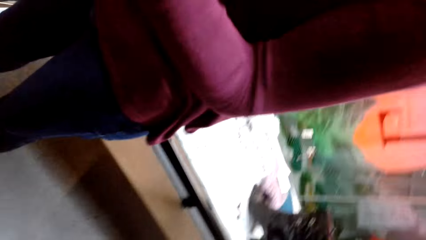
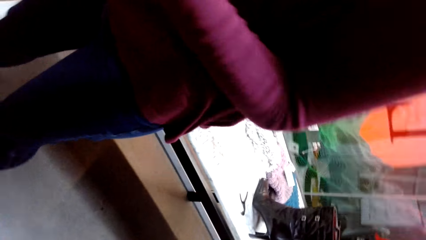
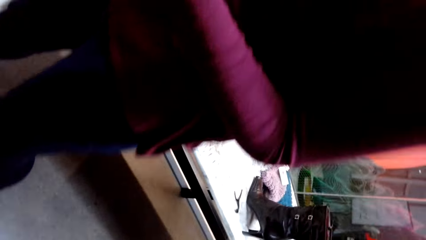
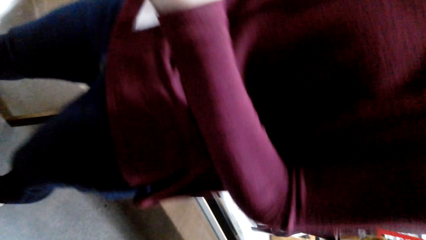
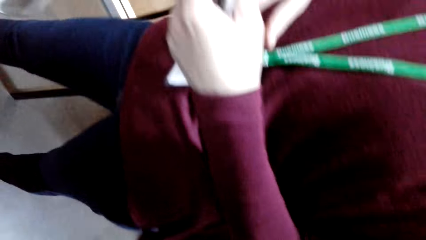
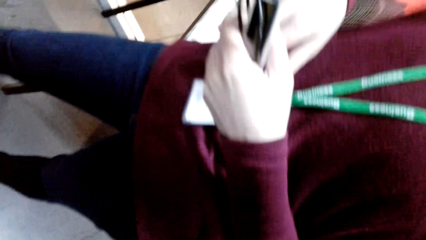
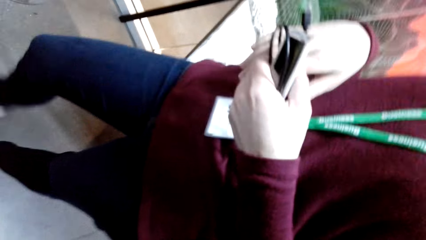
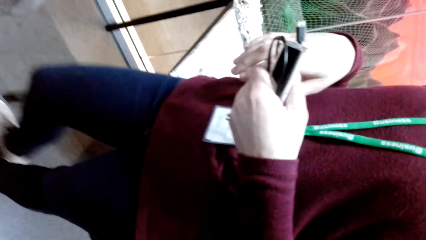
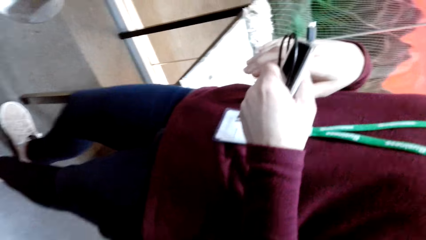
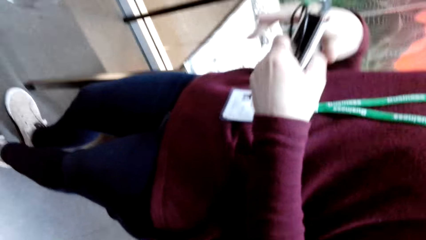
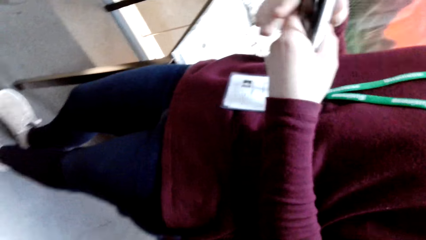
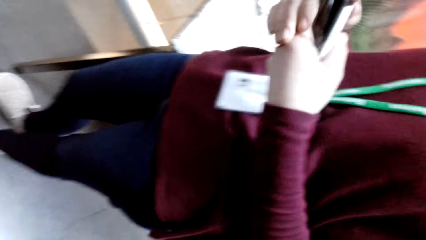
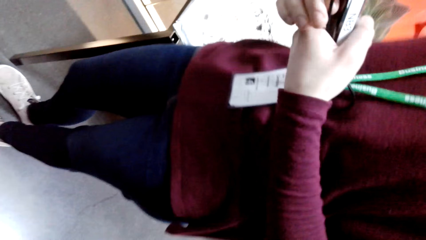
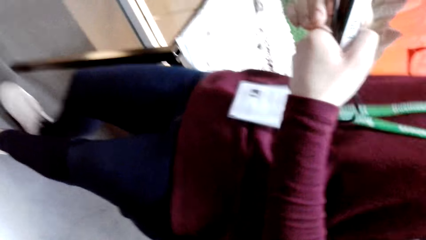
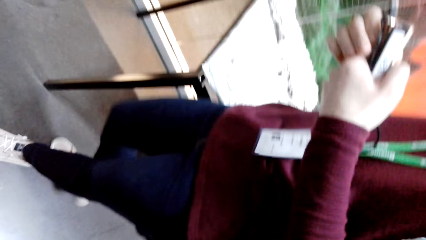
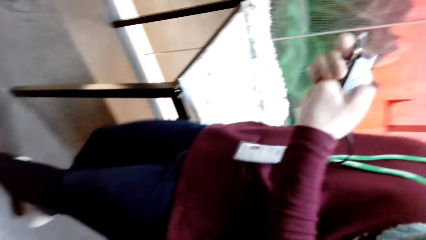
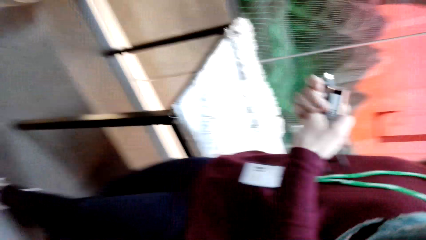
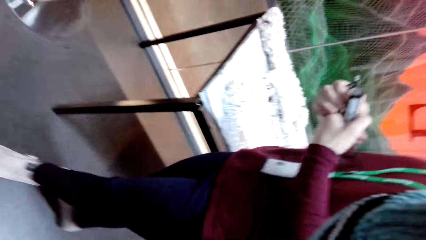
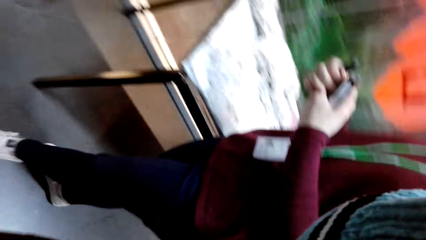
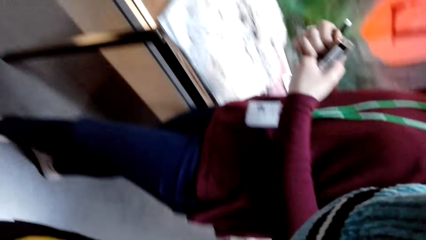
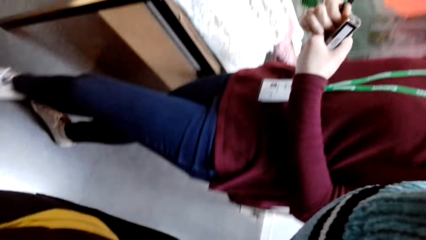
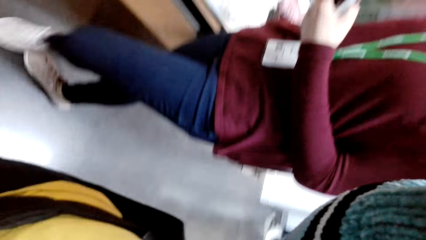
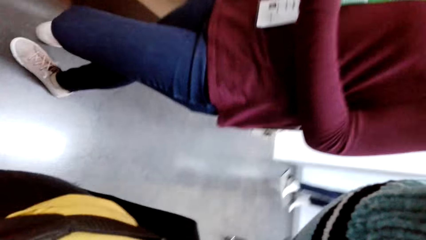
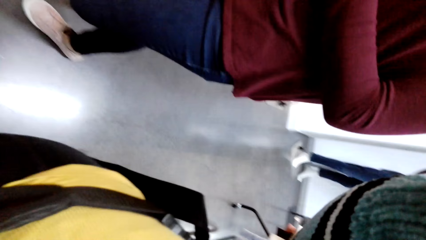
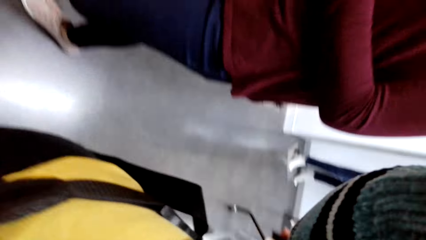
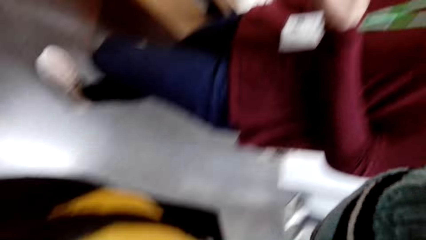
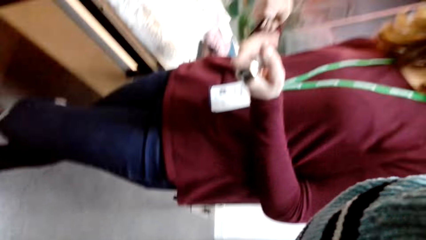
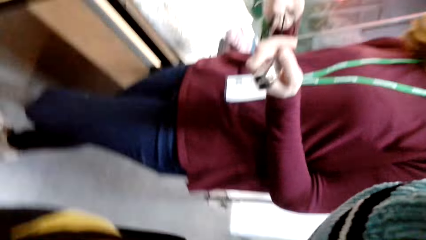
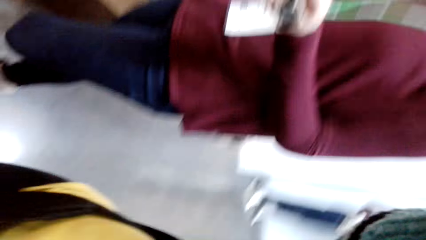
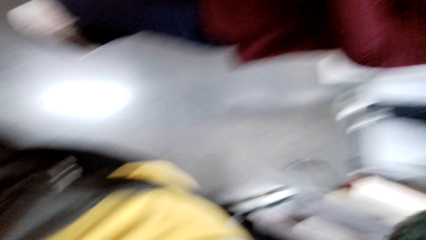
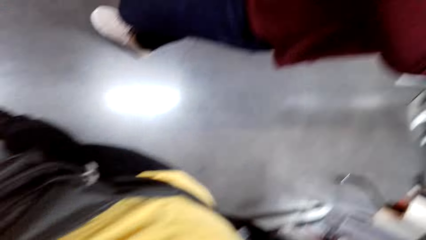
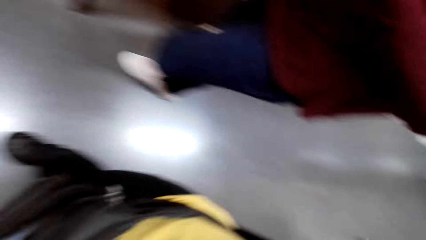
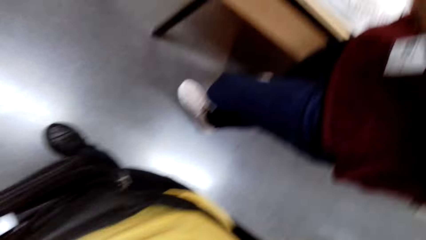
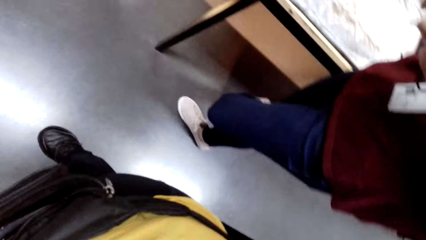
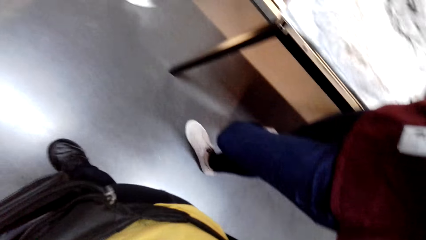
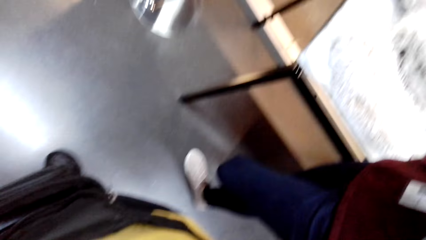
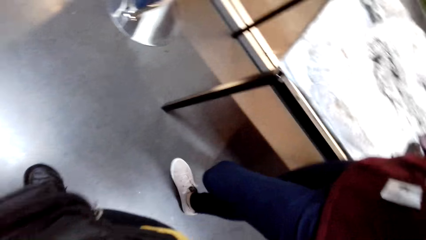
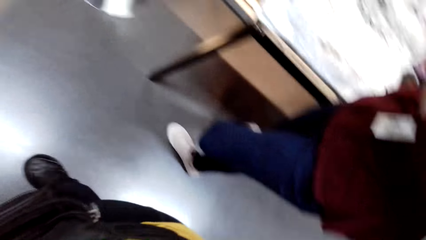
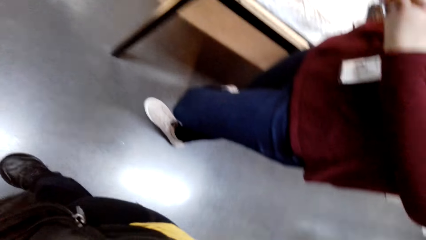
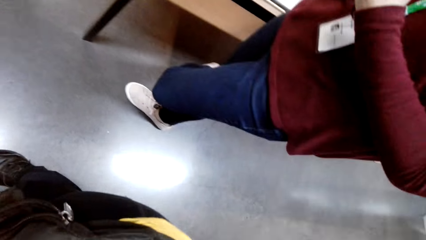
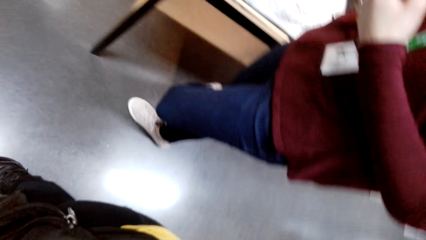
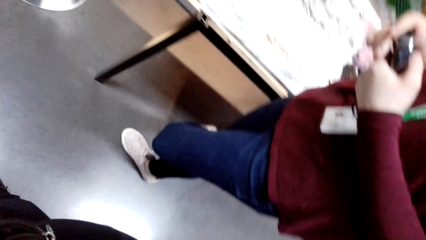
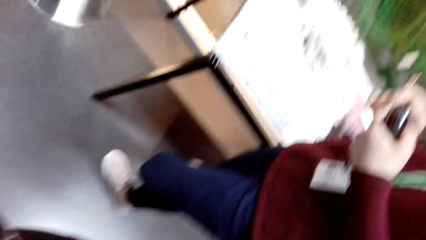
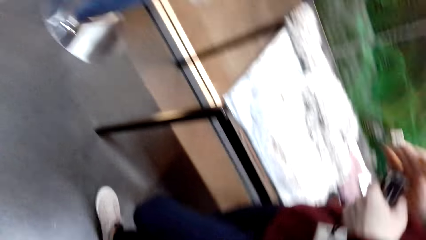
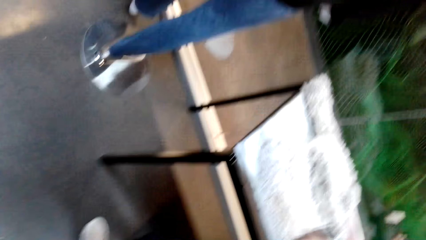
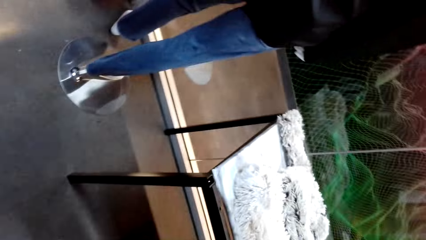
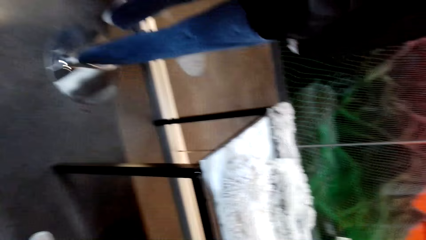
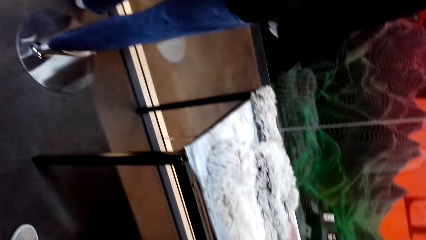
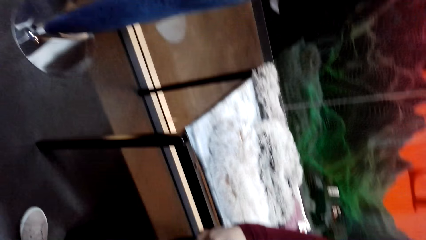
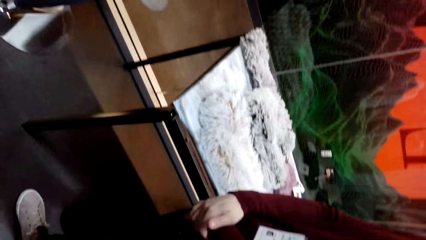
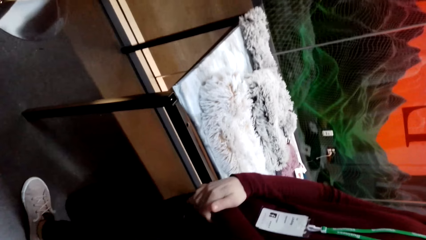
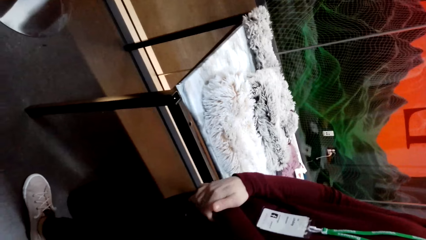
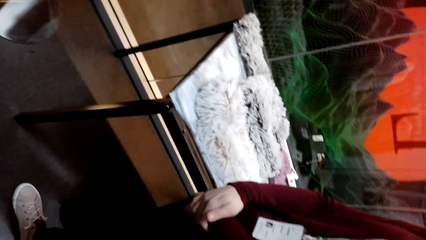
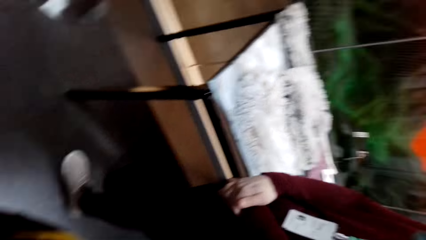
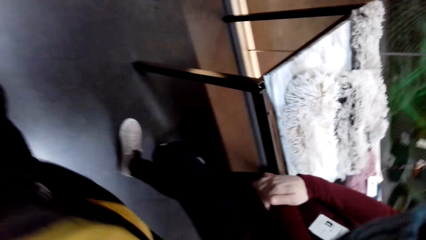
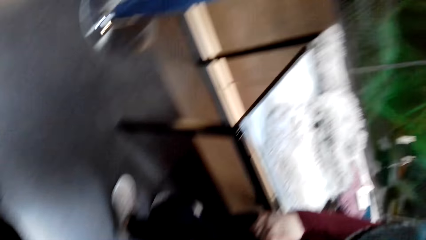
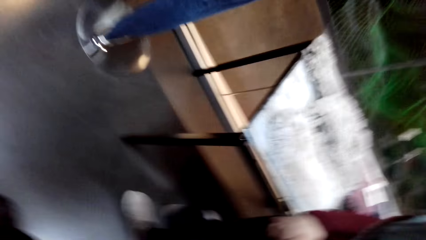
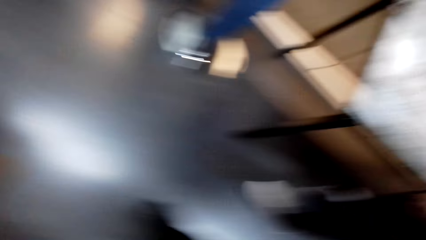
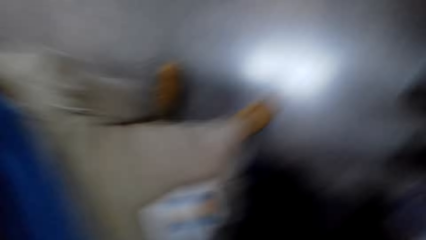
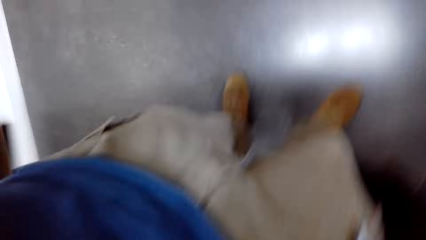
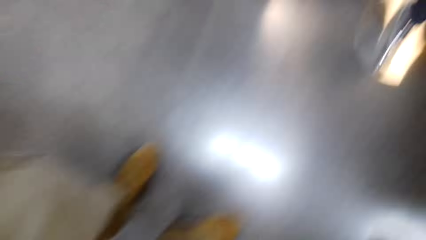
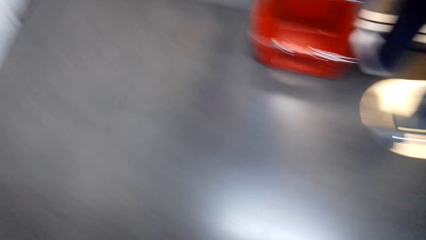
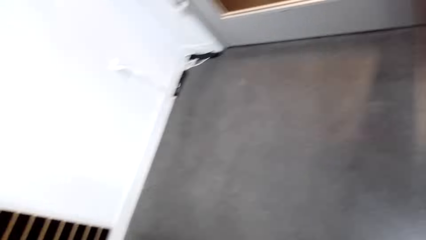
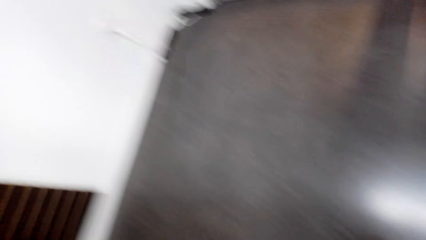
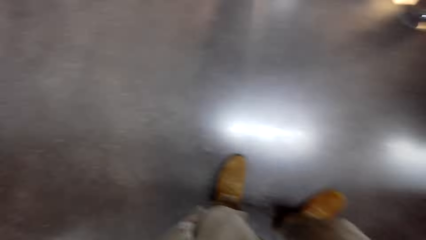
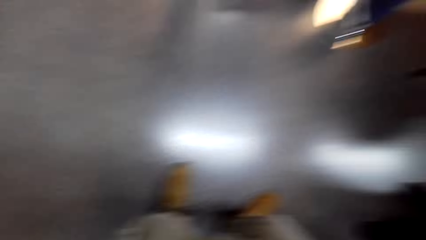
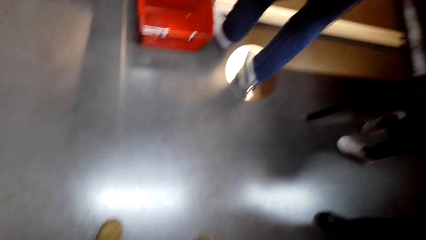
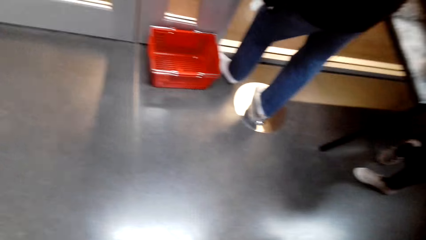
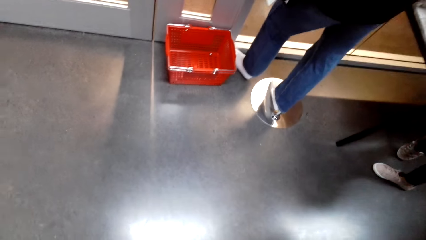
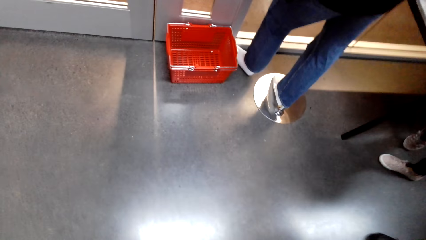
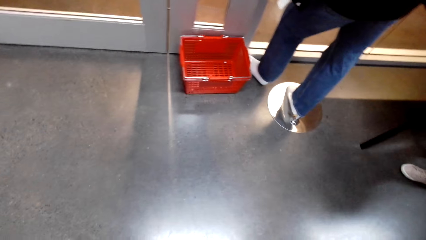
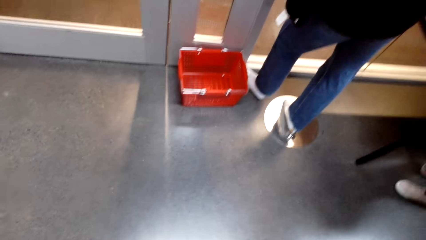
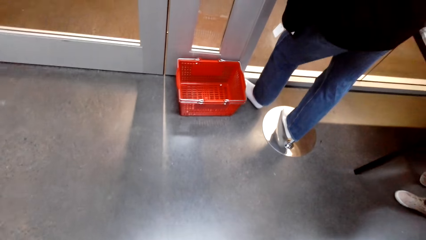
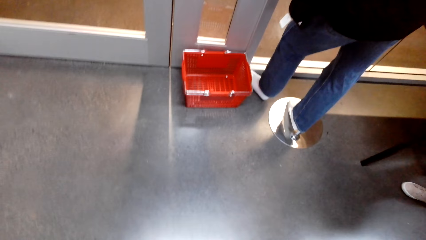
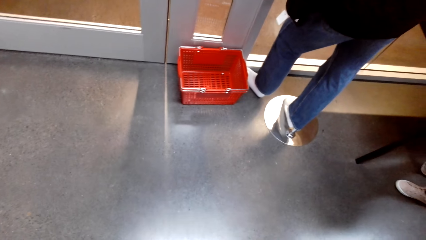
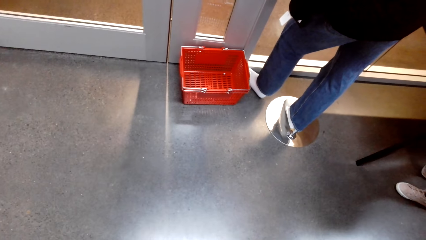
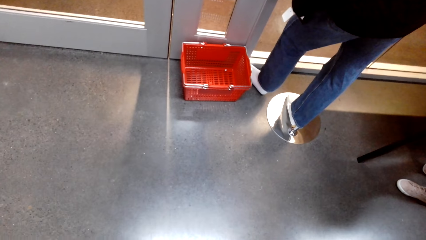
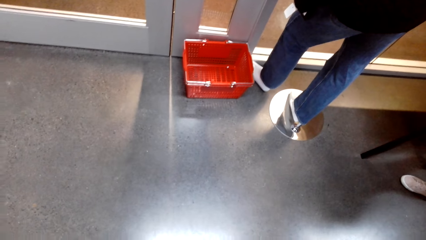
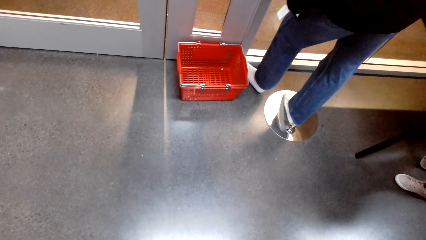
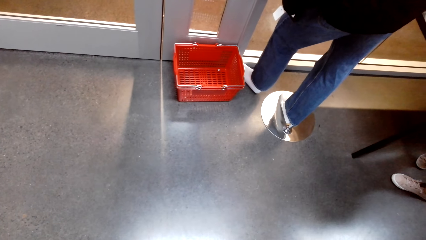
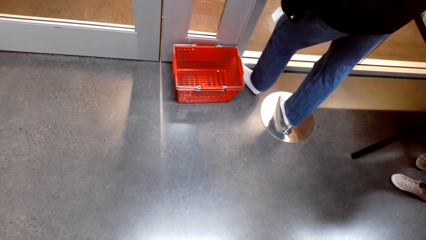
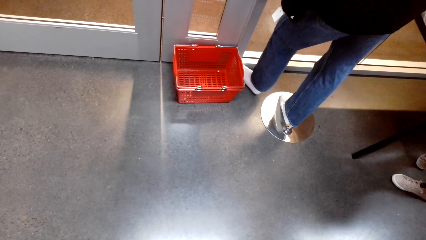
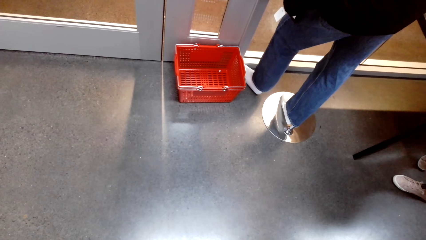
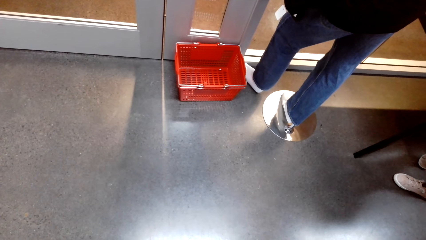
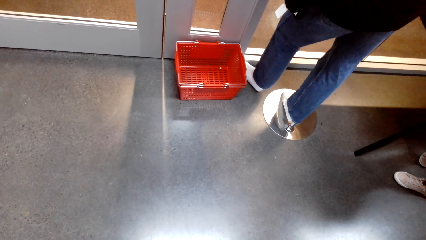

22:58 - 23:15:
The camera wearer holds the camera.
